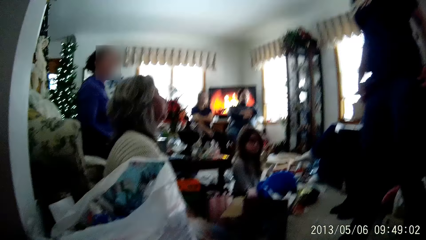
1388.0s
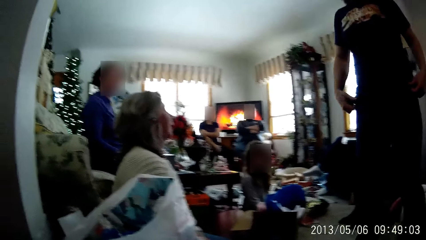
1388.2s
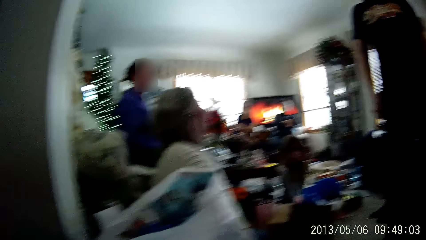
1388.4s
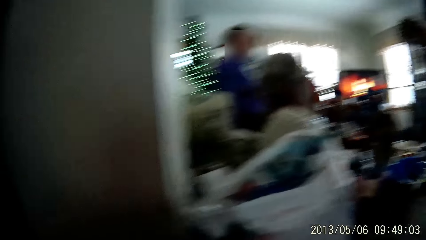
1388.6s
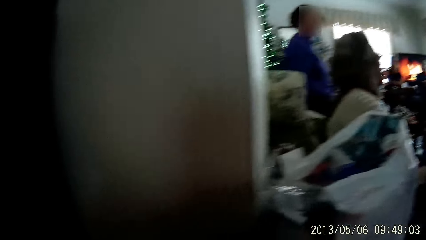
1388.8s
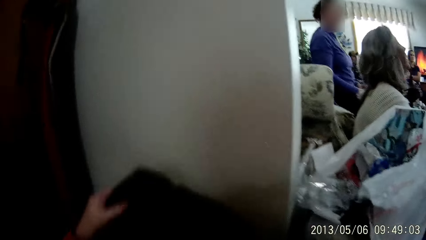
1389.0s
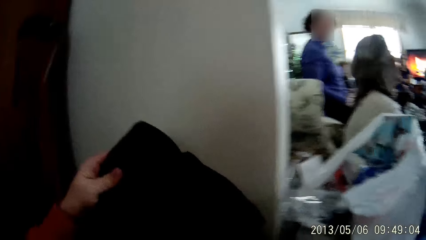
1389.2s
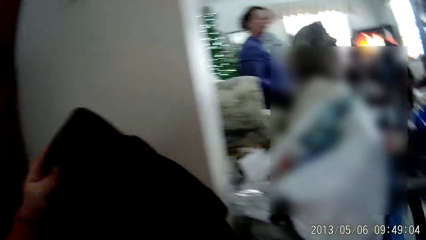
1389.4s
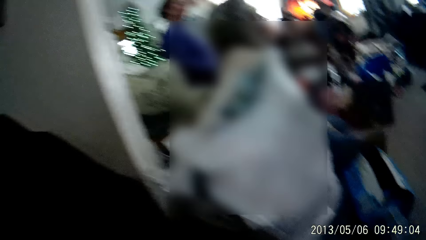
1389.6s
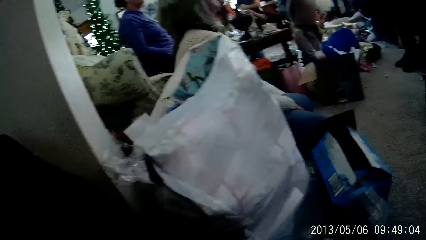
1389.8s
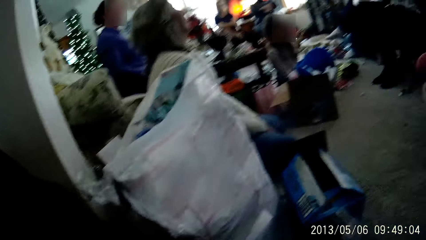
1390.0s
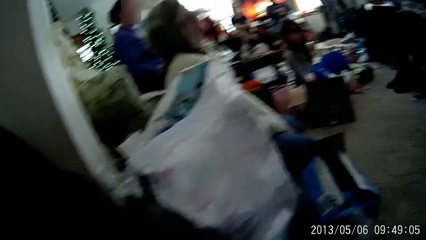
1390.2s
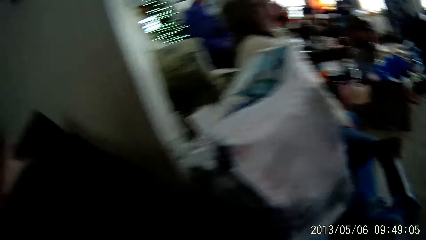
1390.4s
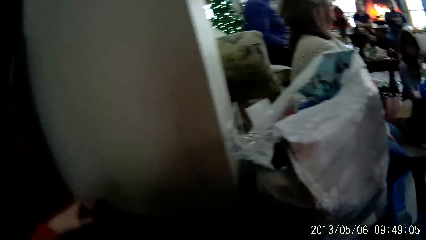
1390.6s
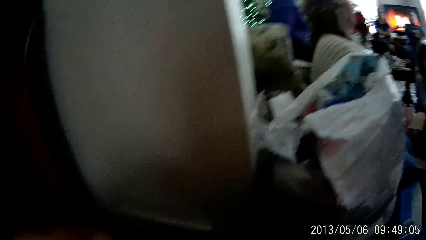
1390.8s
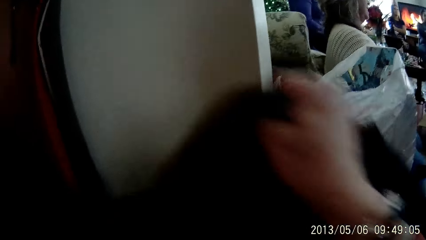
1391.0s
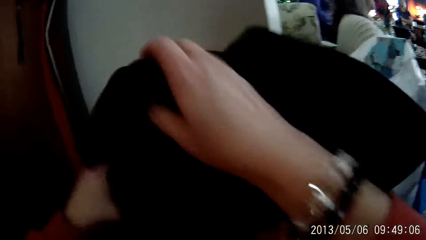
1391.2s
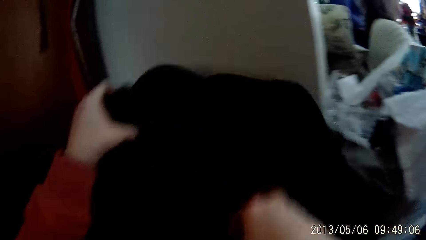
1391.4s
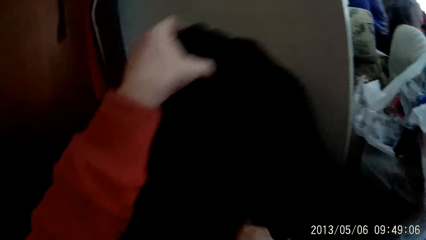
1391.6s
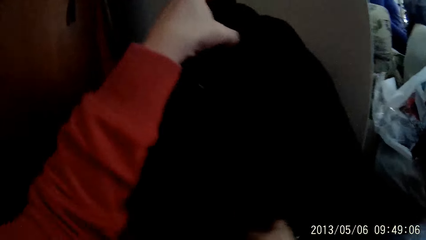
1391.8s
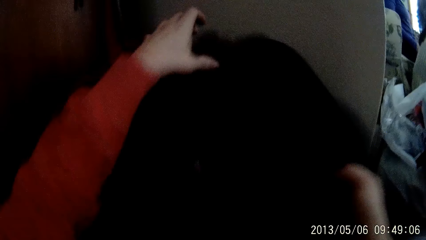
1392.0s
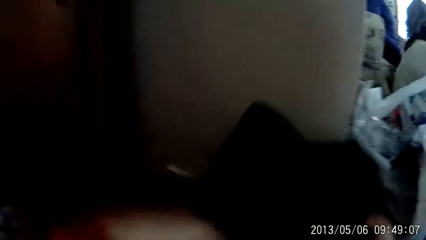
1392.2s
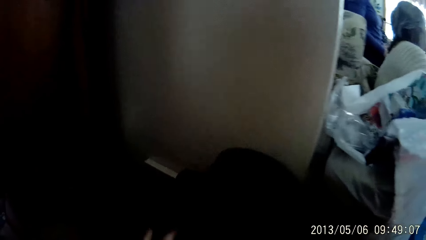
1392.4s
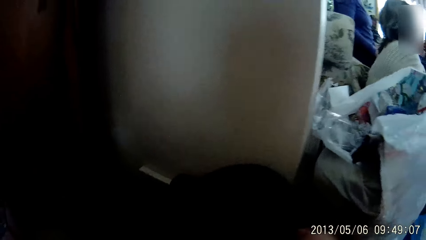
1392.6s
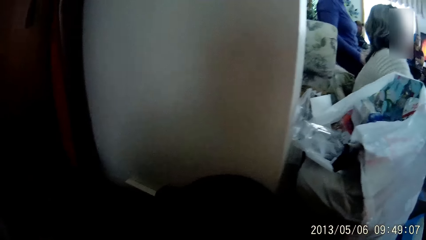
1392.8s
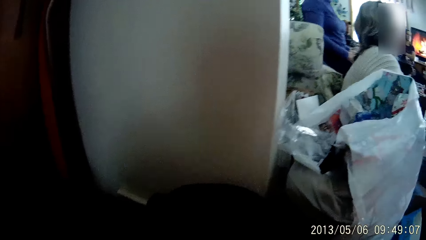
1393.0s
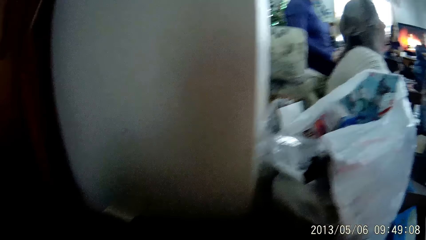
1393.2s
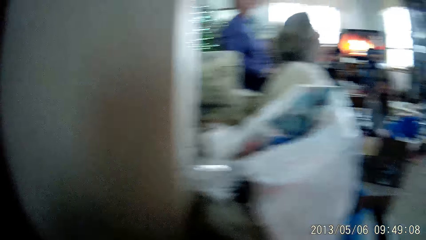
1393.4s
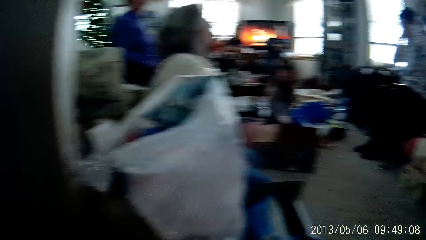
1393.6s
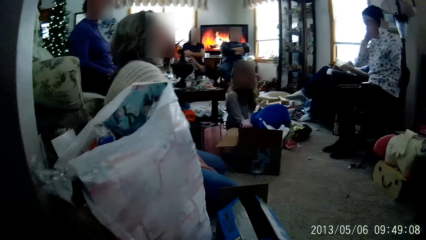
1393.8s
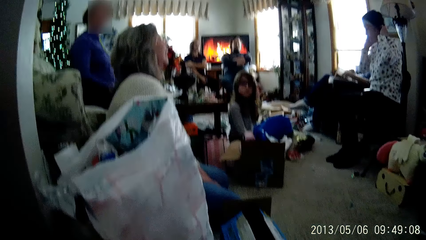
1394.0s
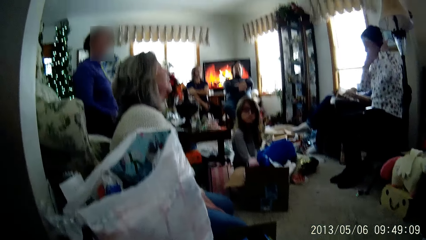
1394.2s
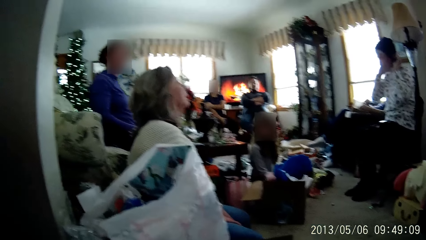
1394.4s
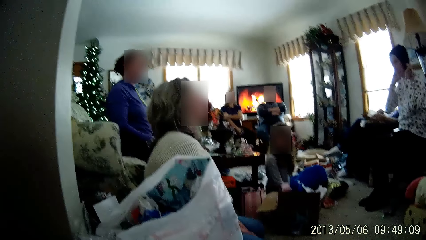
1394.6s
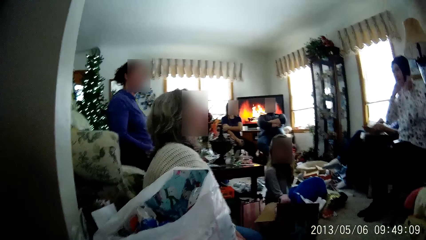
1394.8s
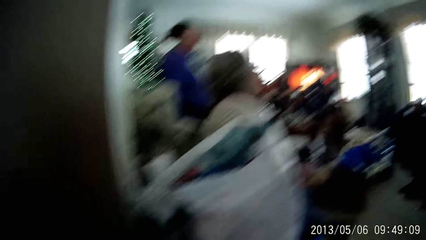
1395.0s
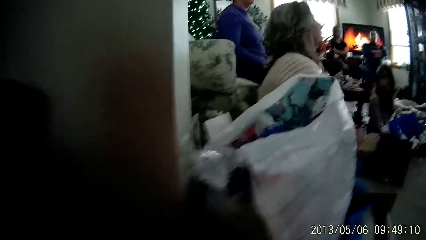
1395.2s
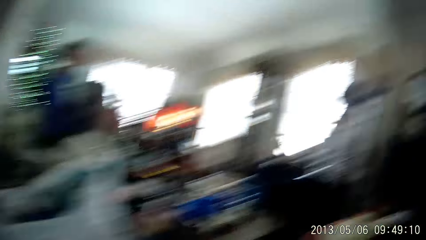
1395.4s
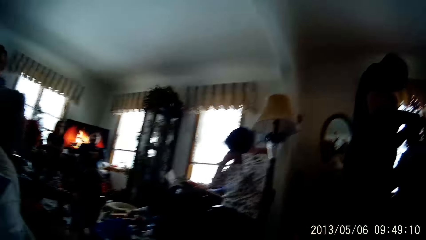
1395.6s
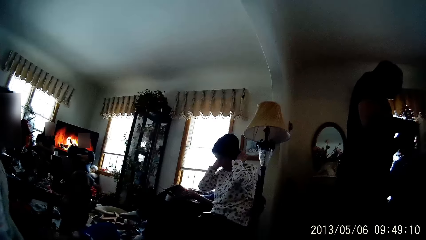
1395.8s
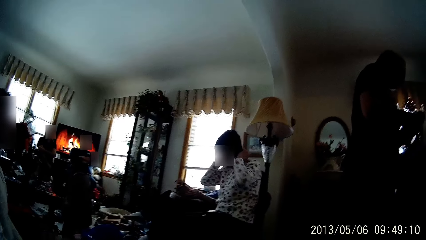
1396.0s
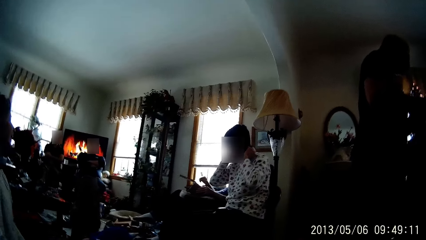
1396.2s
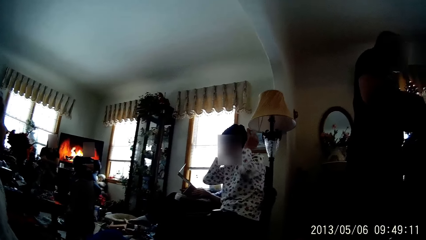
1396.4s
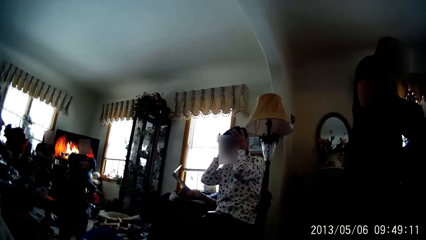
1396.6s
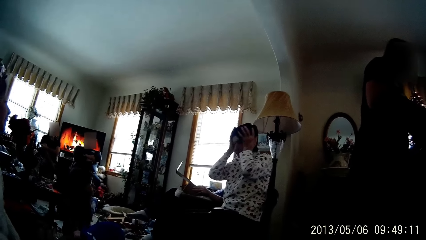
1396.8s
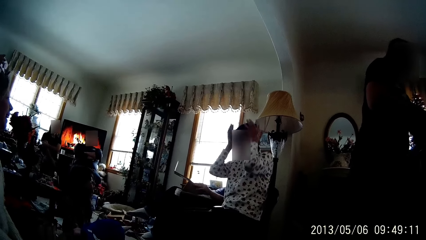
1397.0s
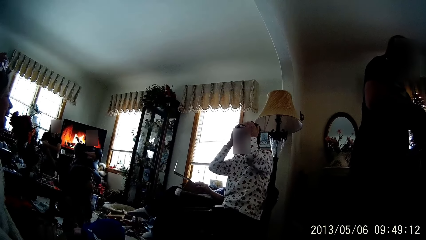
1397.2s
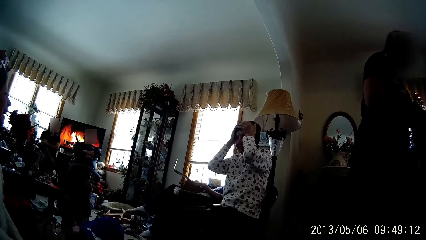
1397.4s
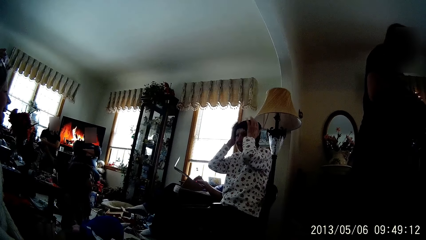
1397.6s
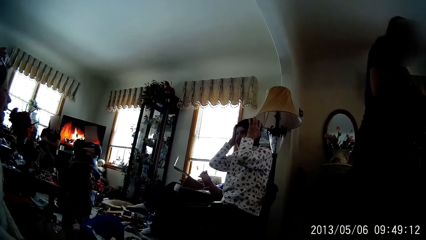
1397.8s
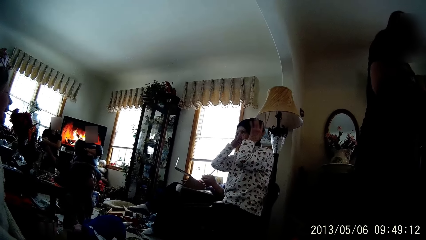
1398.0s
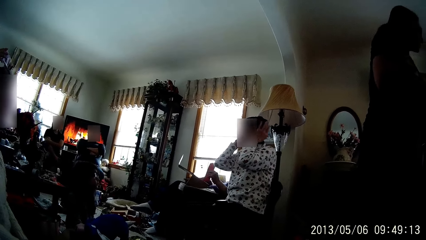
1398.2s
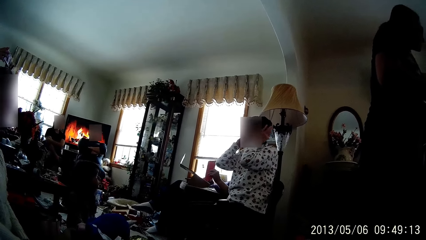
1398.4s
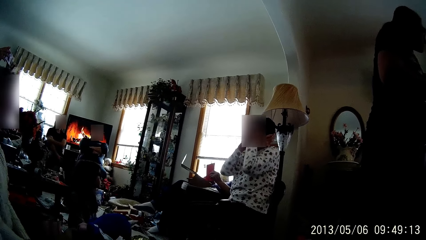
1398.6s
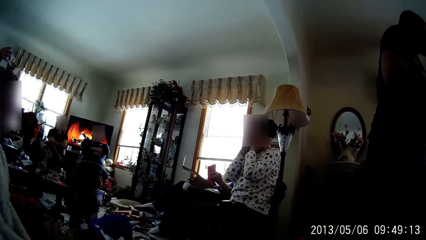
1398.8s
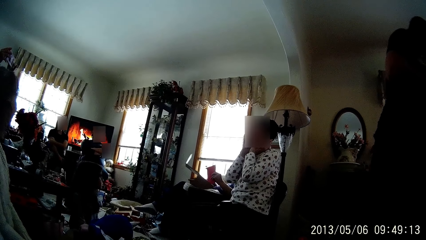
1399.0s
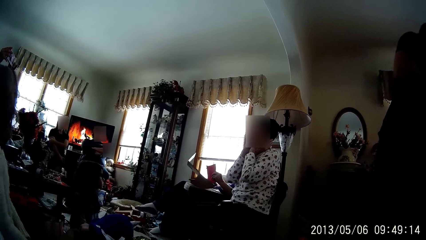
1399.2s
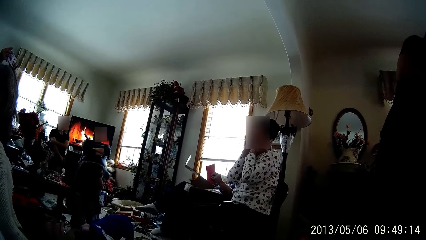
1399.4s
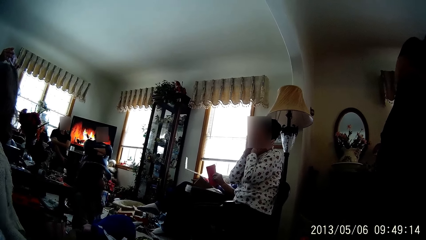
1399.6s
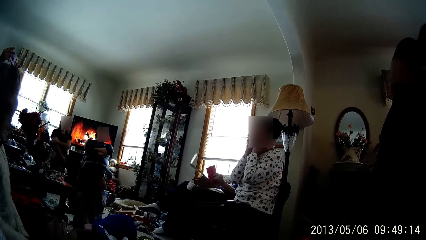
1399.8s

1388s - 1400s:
The camera wearer moves a piece of cloth. The woman wears the hood on her head. The camera wearer looks around the house.

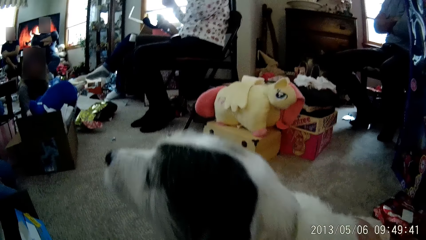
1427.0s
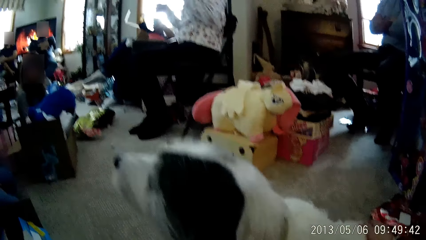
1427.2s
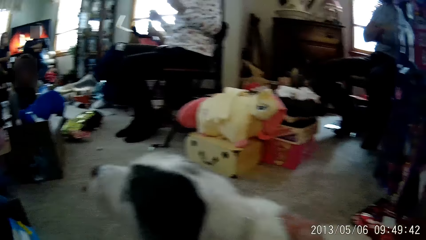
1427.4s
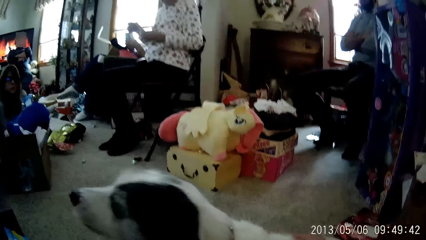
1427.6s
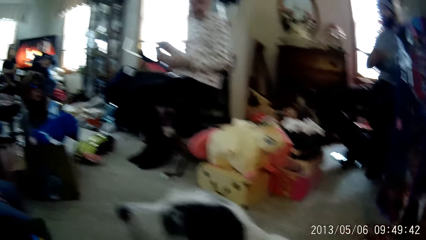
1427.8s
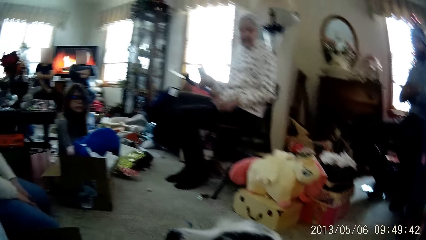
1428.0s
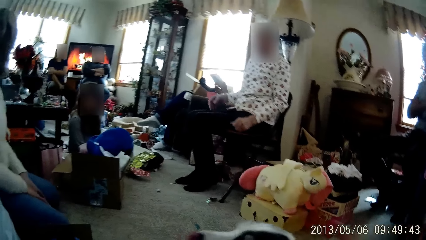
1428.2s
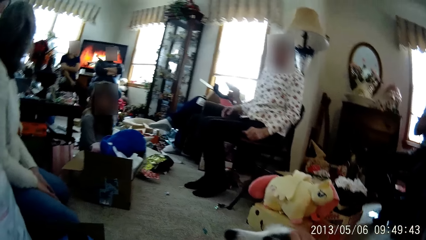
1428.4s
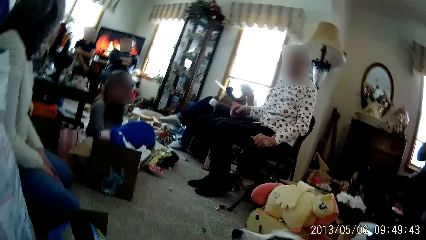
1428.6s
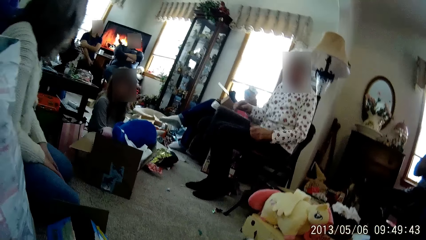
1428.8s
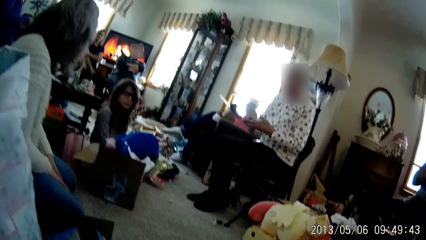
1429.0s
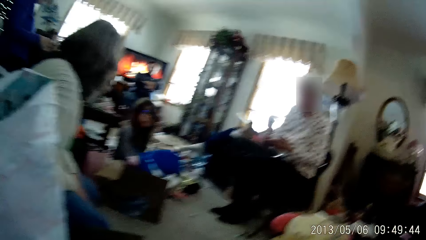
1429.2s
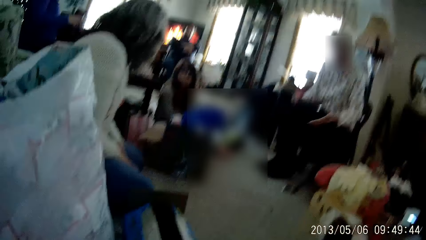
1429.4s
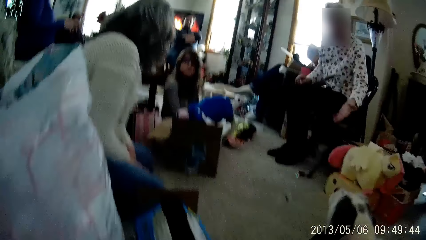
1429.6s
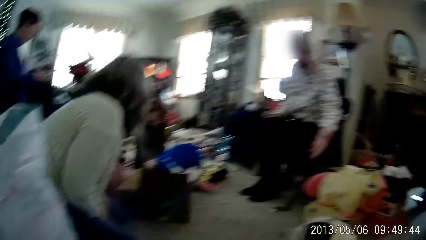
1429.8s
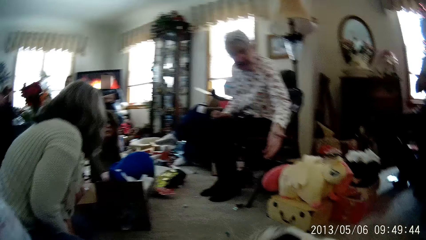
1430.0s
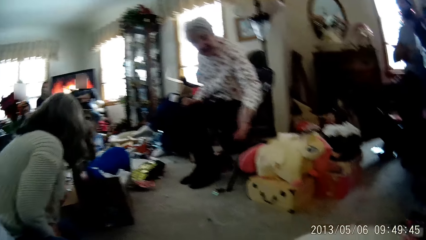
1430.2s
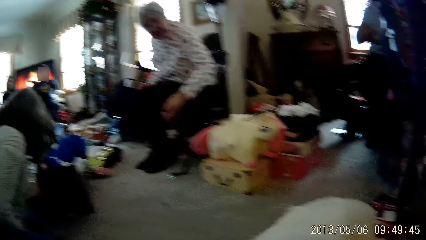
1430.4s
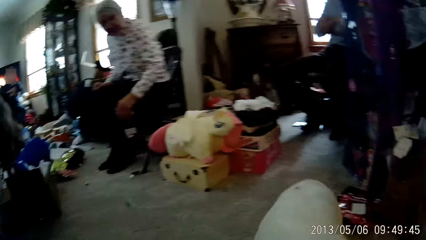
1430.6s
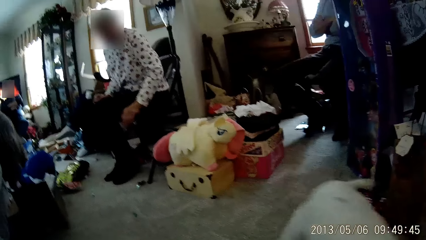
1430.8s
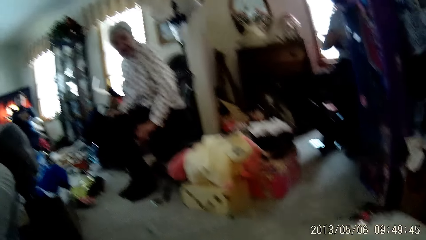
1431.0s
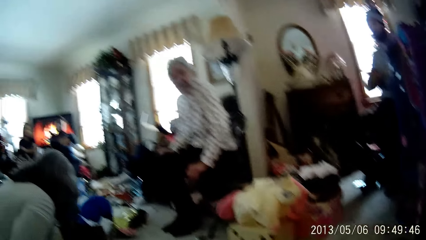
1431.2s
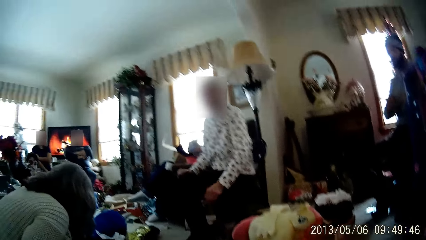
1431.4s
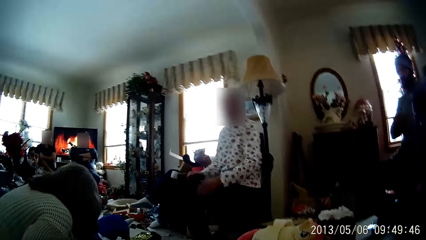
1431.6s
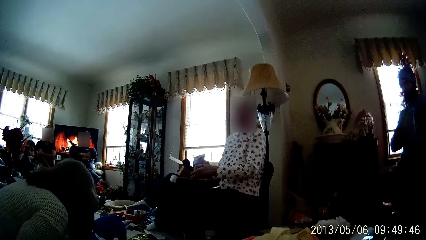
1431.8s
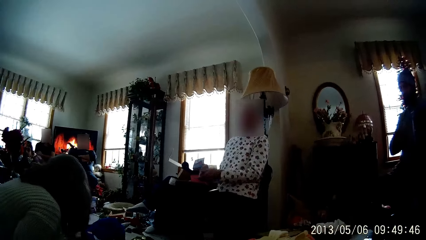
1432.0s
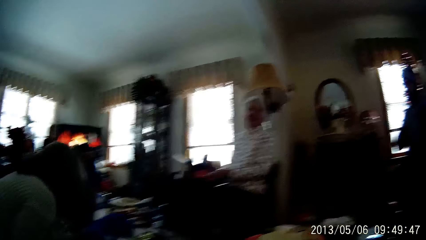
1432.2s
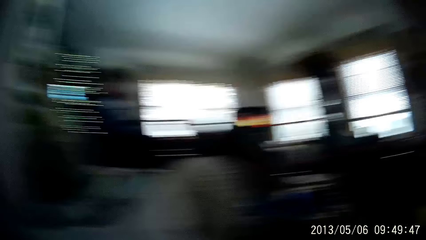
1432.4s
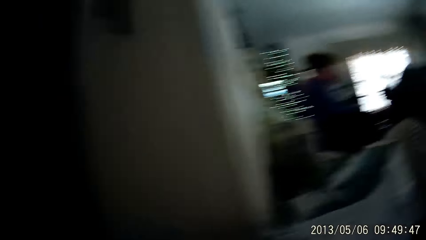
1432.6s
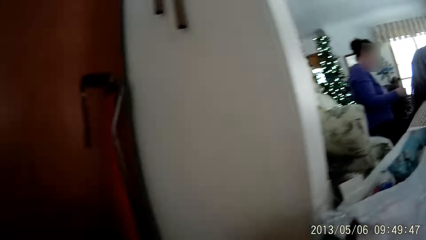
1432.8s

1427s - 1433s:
The camera wearer looks around the house. The woman passes the handkerchief from her left hand to her right hand.
